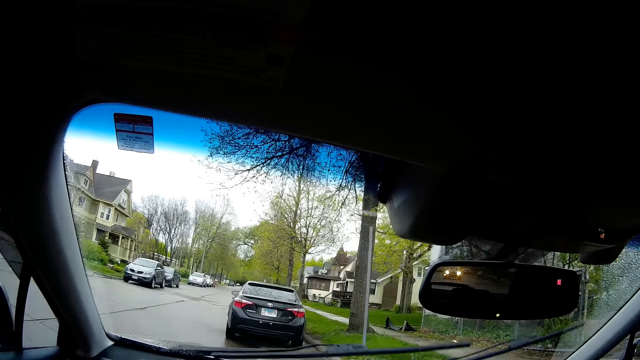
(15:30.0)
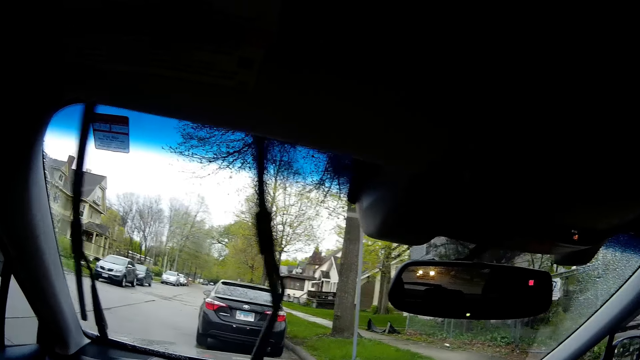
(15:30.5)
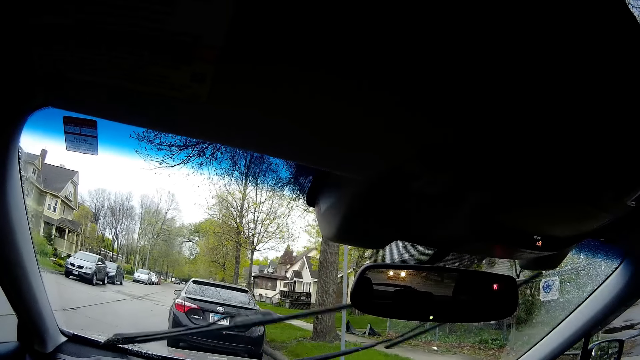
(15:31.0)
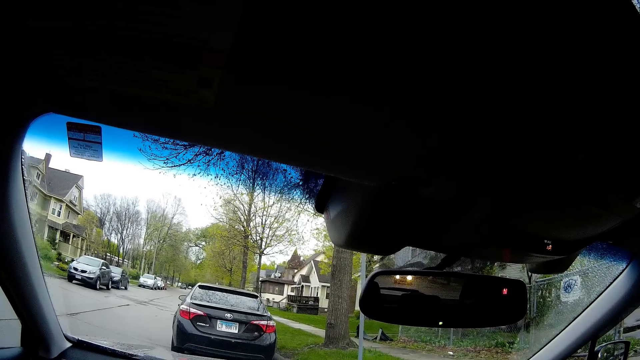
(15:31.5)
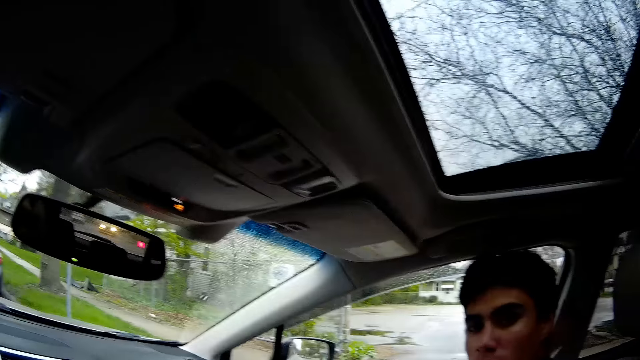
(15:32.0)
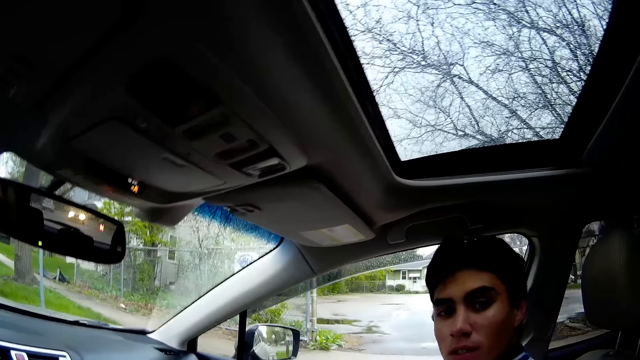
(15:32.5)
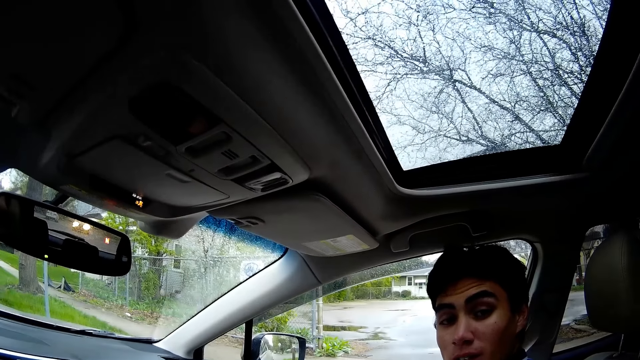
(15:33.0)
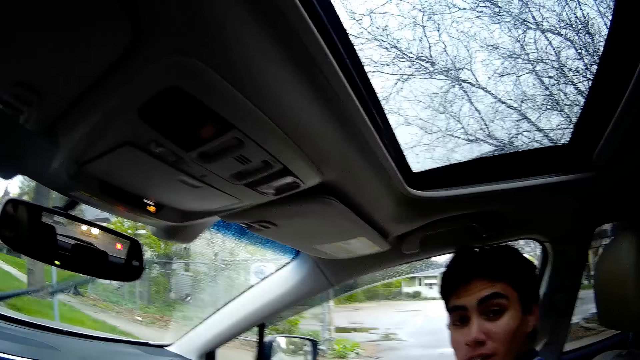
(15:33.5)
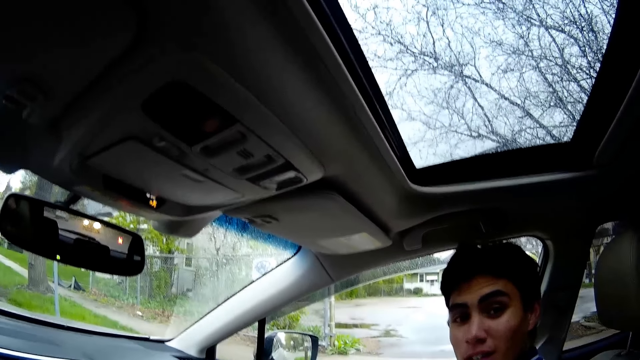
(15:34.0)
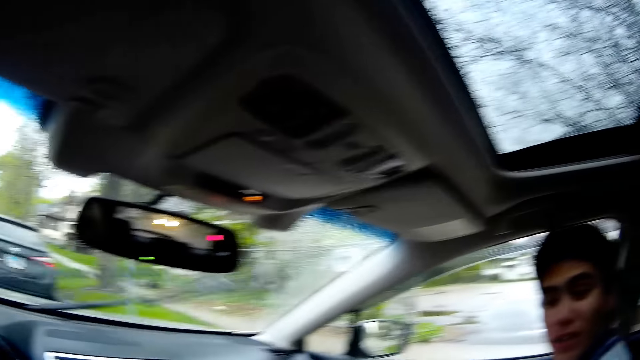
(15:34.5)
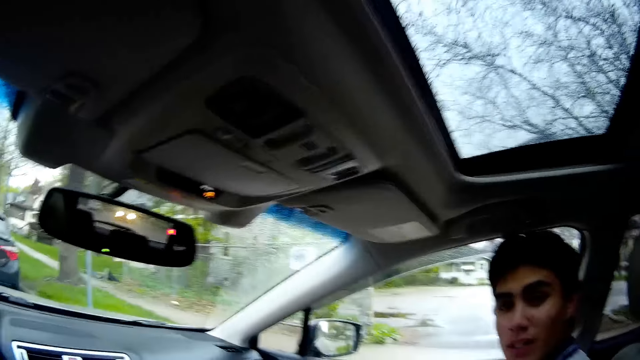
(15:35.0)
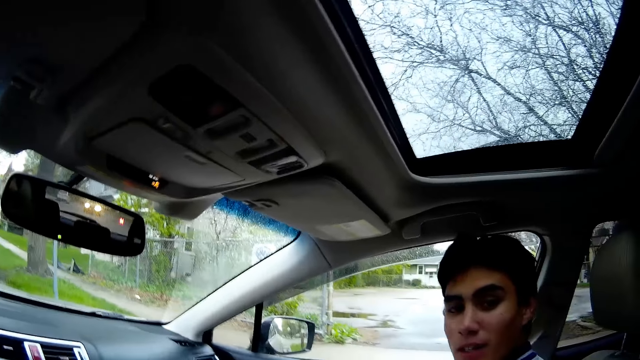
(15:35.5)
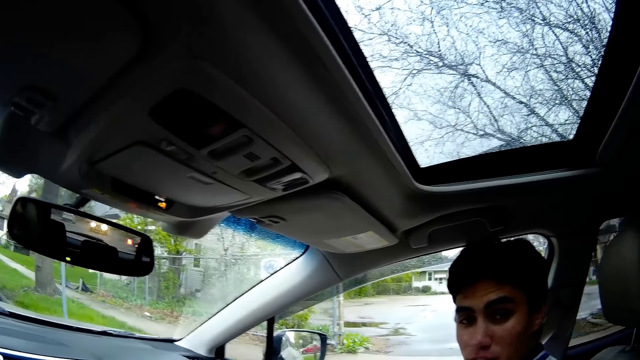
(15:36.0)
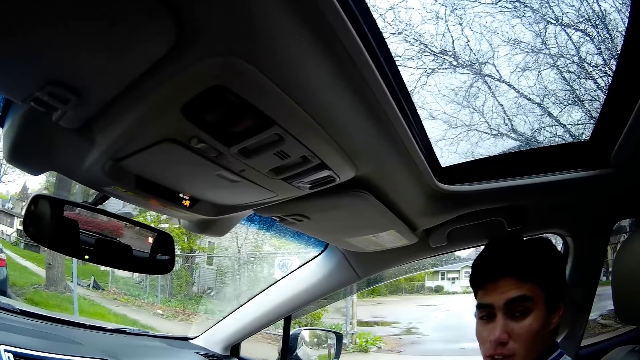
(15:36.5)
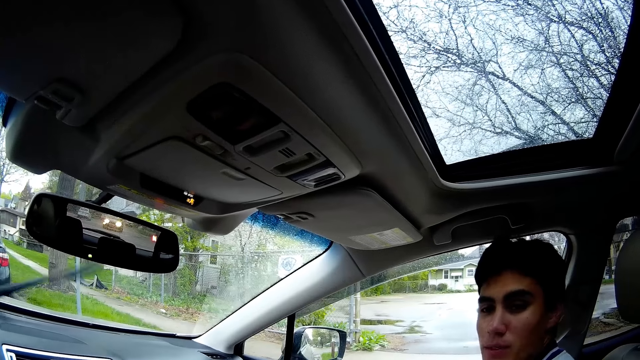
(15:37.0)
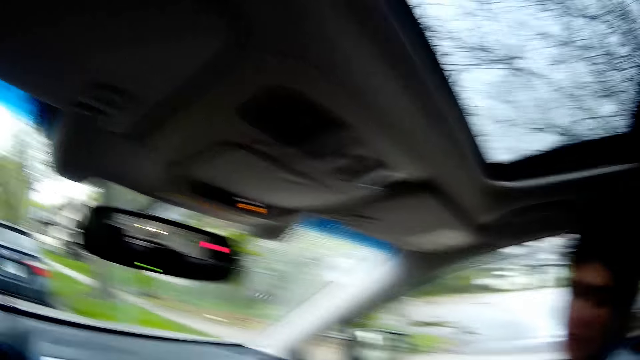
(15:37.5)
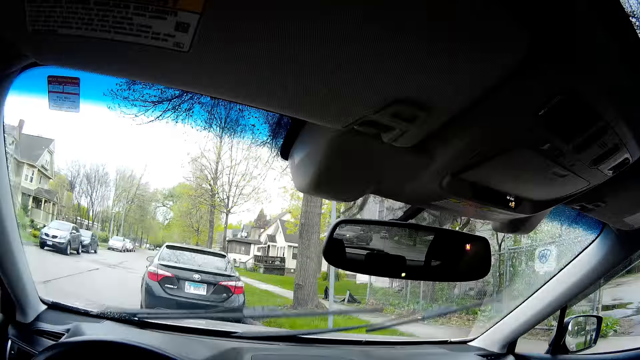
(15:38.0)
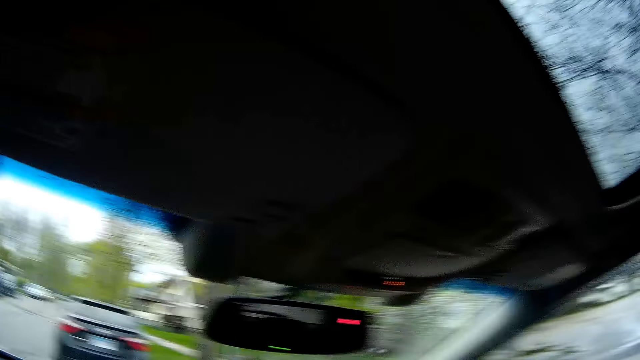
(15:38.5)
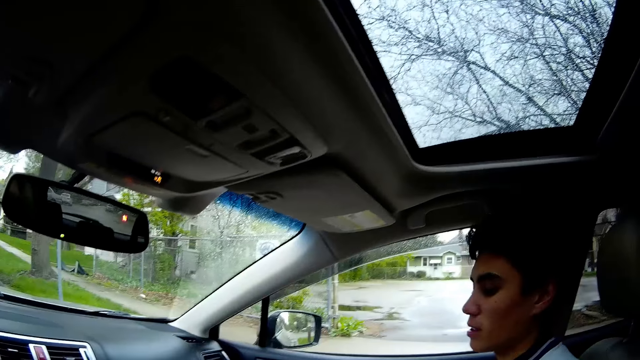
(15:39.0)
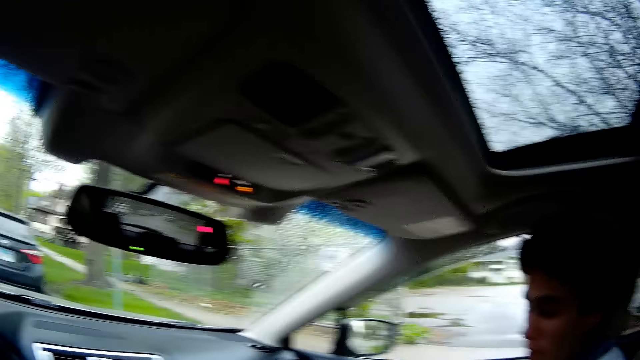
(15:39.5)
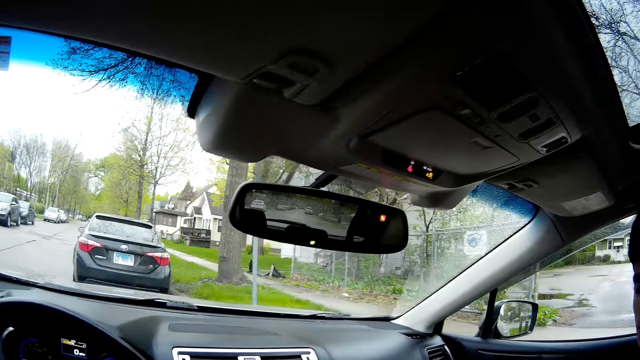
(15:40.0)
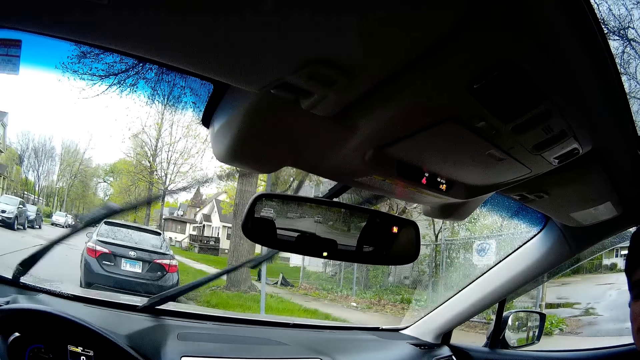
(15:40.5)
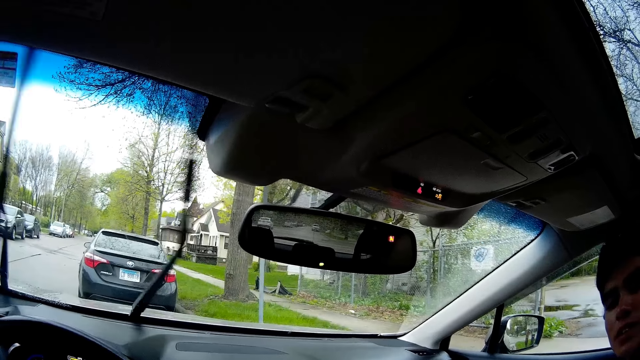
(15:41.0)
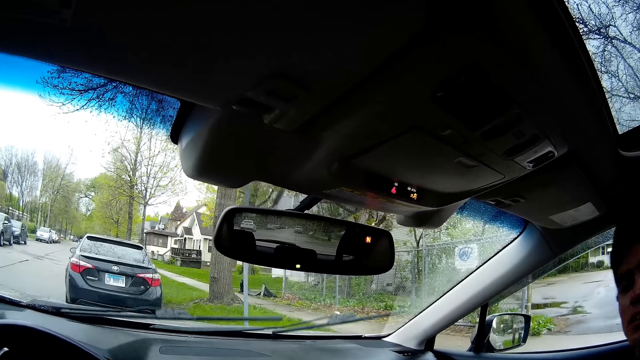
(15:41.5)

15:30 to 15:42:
The camera wearer parks the car in the street. They speak to a man and look at the man. They interact with the man in the car. The man speaks to the camera wearer. The camera wearer speaks to the man. They look at the man. The man speaks to the camera wearer. The camera wearer speaks to the man.

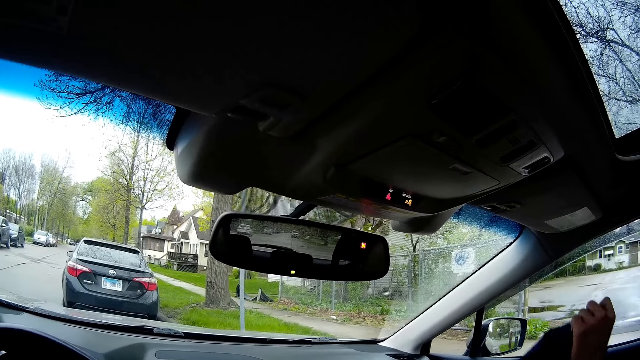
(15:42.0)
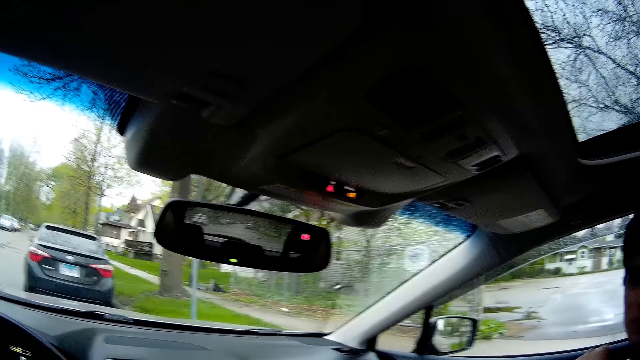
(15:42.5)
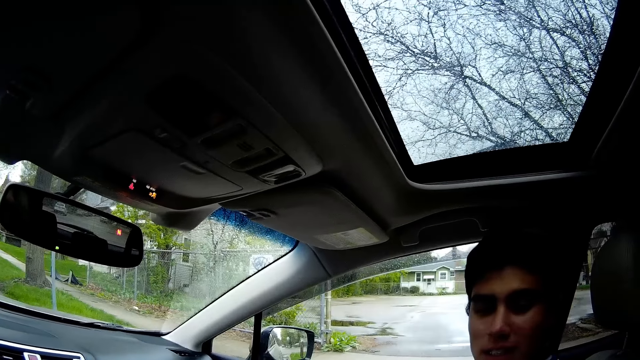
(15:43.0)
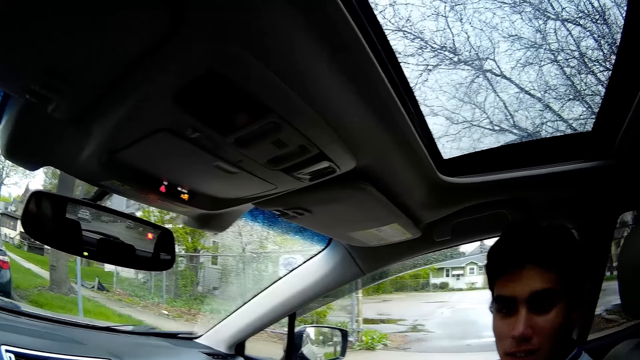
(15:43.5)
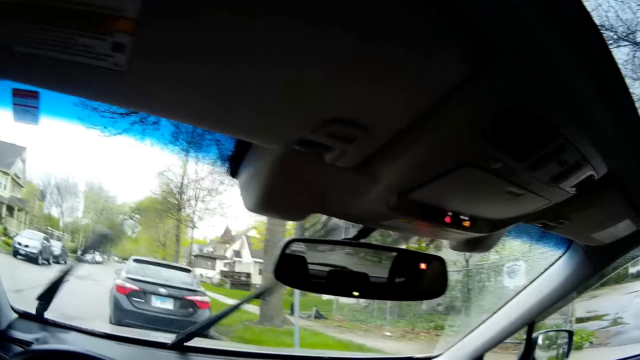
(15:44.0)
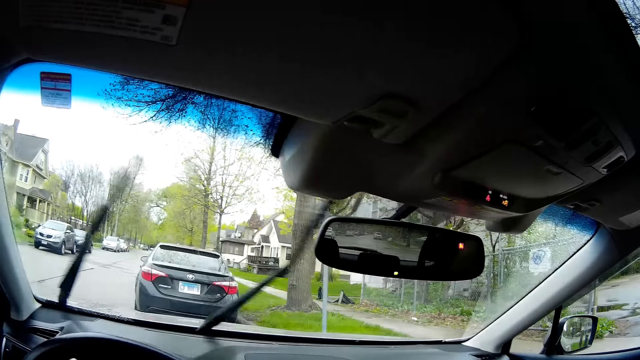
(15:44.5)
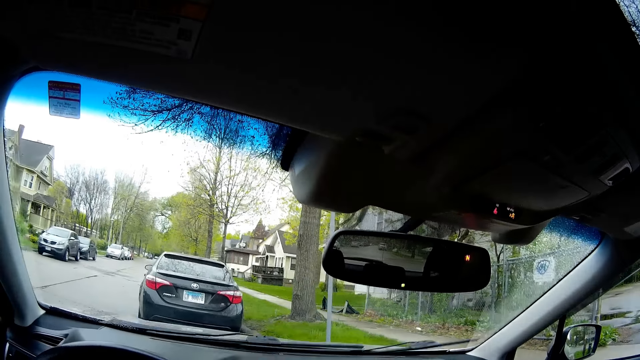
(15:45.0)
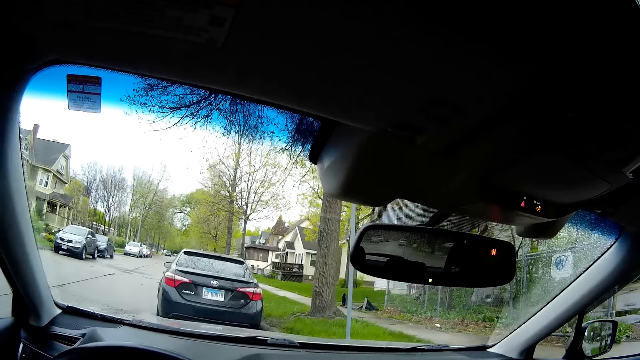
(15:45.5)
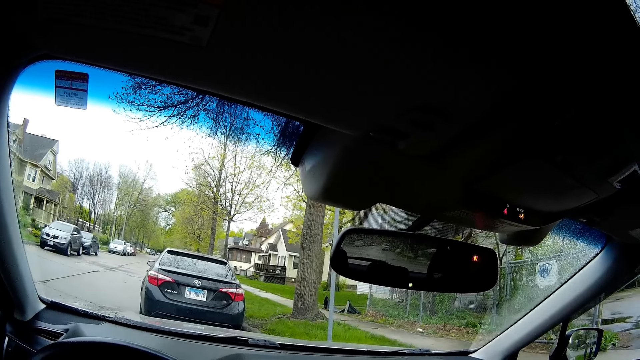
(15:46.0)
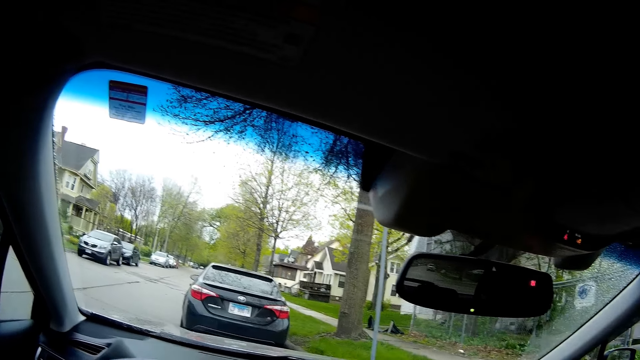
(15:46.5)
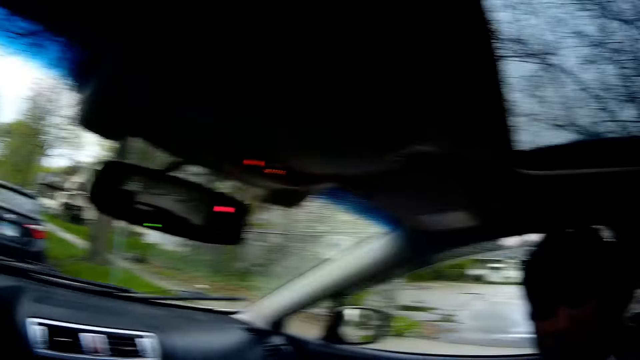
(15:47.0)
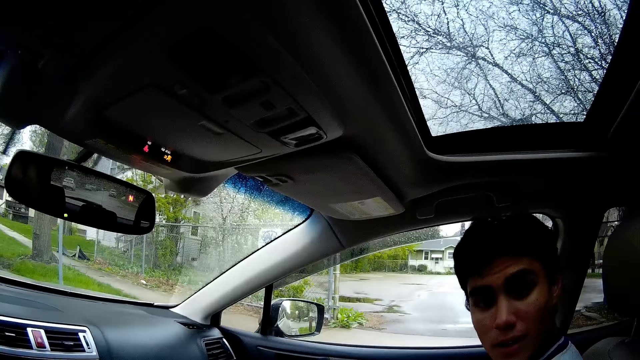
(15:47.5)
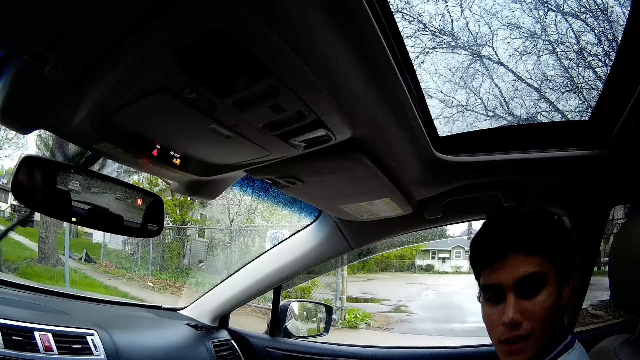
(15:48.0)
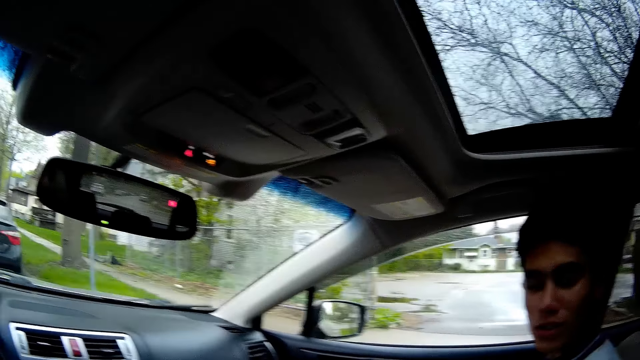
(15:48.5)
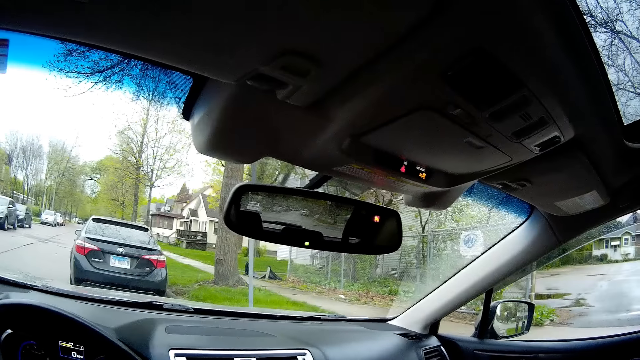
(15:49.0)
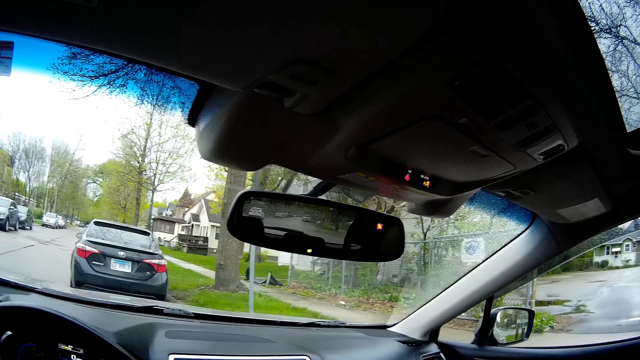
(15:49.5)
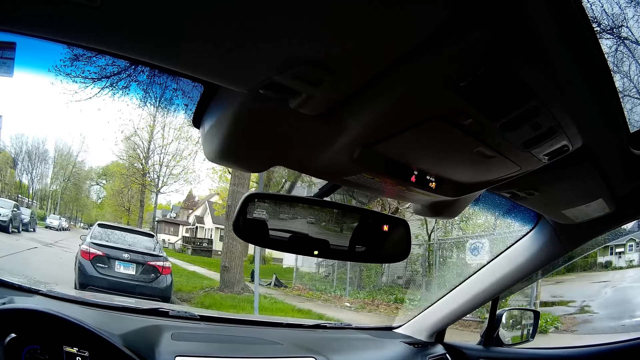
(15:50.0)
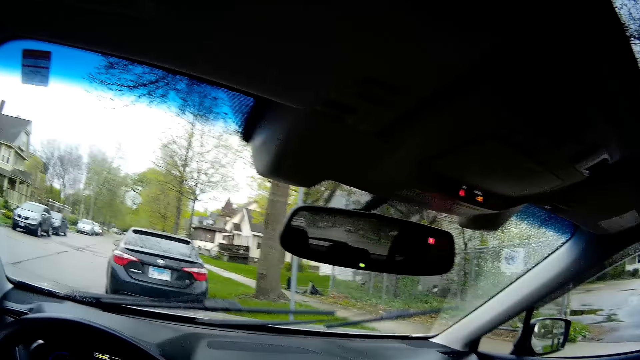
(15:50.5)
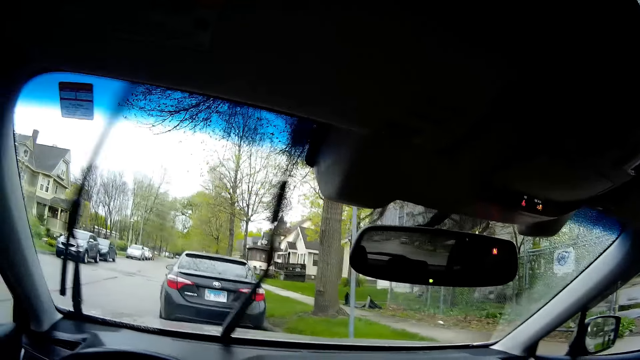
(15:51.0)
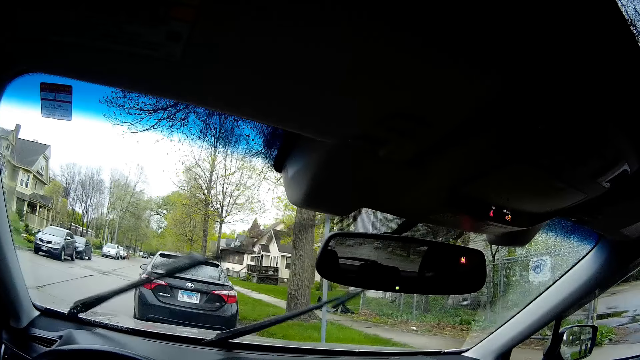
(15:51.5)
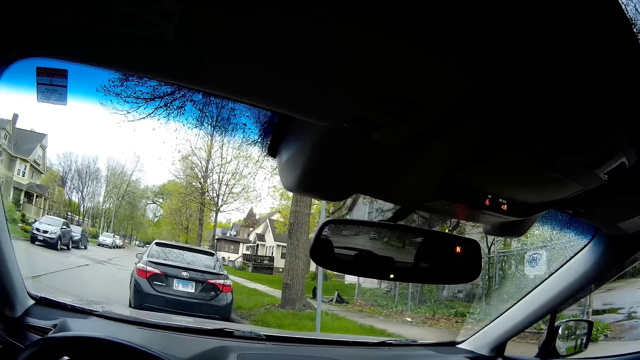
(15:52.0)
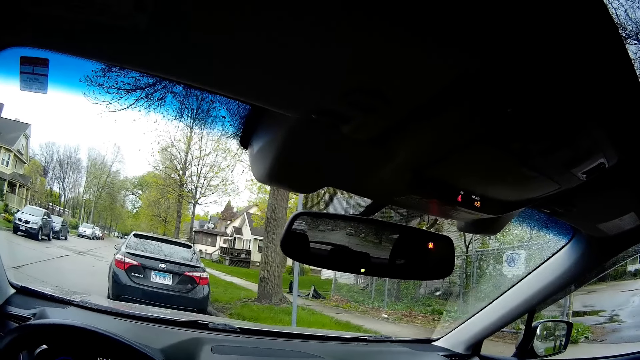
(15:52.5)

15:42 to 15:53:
A man carries a backpack with his left hand. The man speaks to the camera wearer. The camera wearer looks at the man. They speak to the man. They speak to the man again and look at the man.
